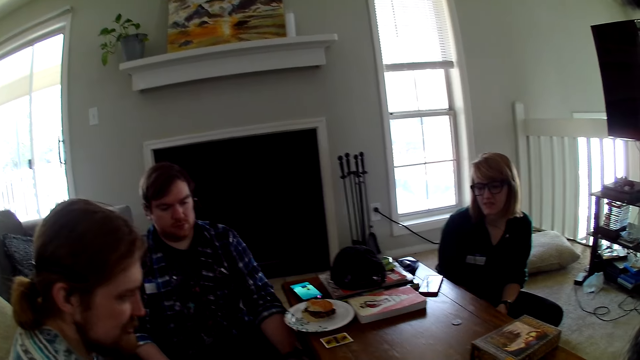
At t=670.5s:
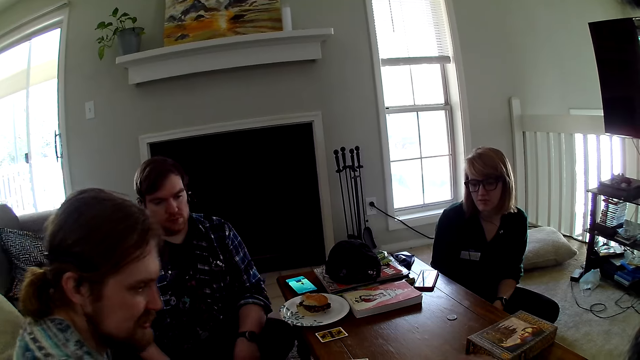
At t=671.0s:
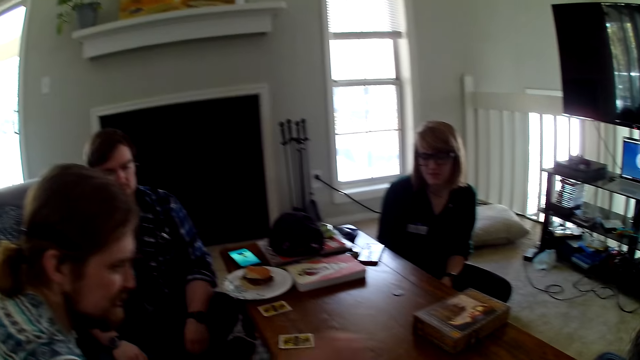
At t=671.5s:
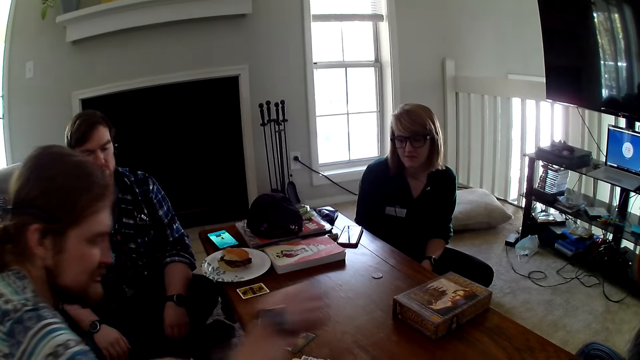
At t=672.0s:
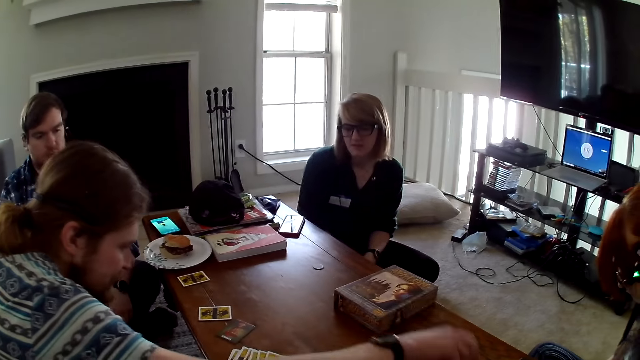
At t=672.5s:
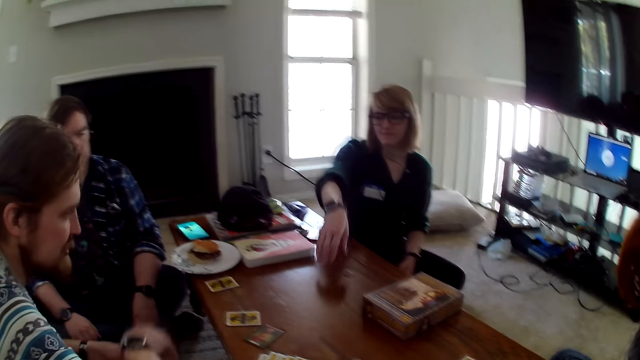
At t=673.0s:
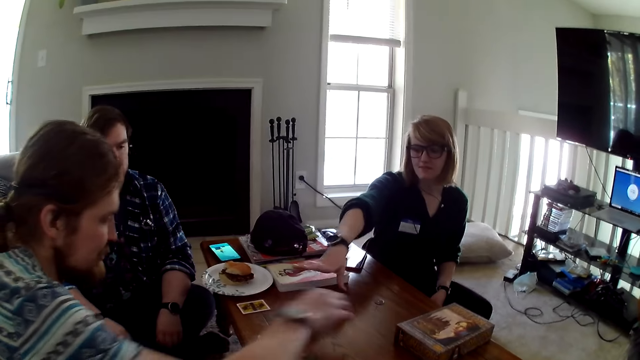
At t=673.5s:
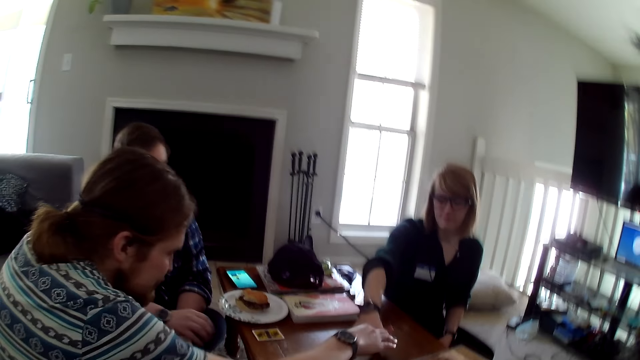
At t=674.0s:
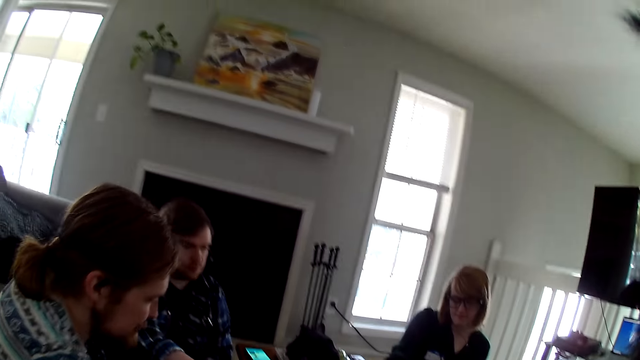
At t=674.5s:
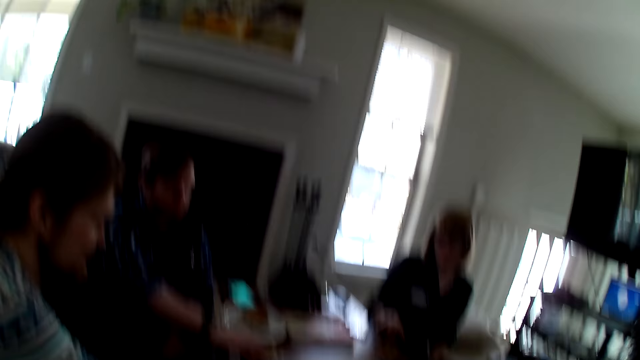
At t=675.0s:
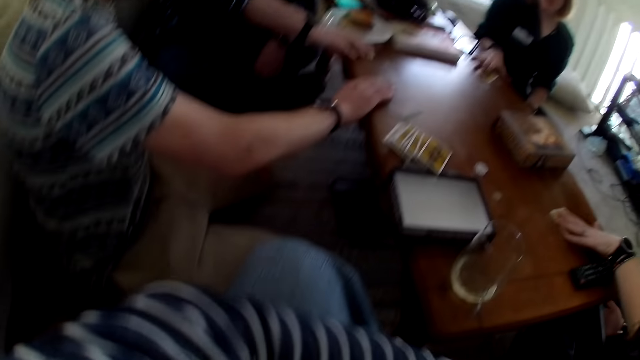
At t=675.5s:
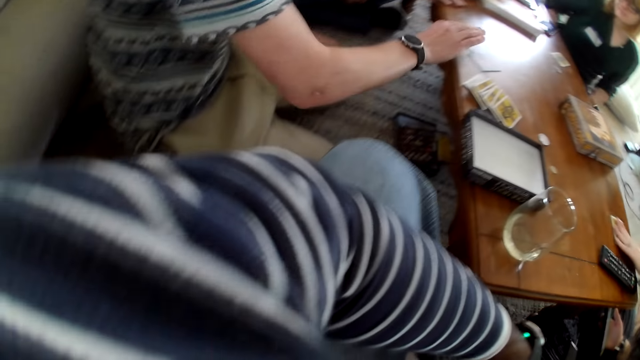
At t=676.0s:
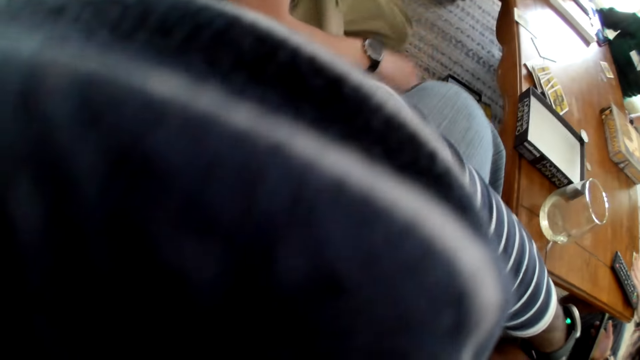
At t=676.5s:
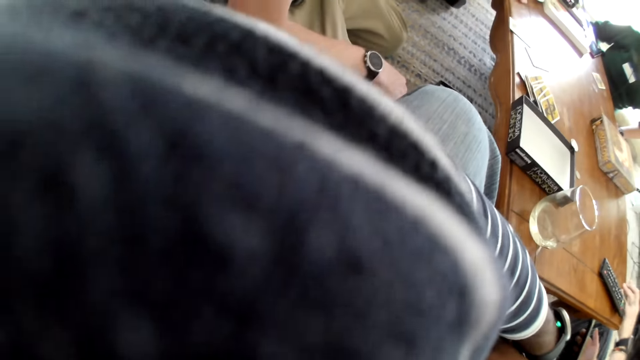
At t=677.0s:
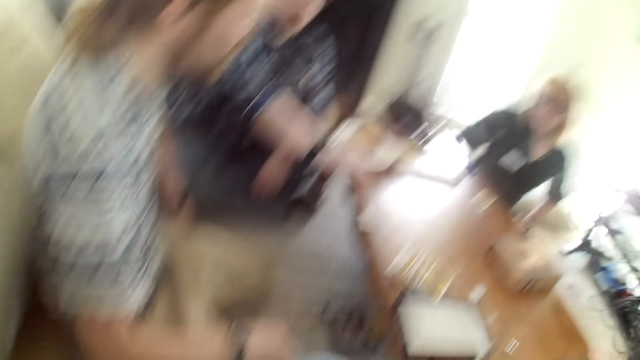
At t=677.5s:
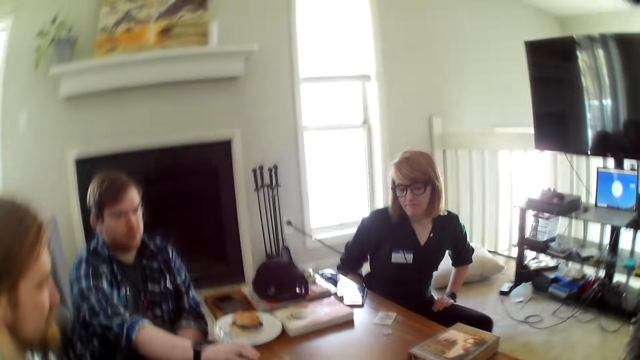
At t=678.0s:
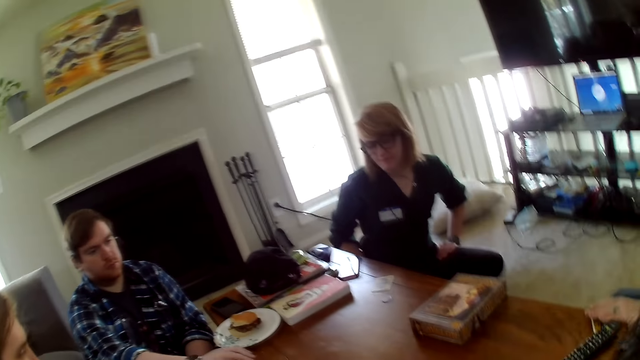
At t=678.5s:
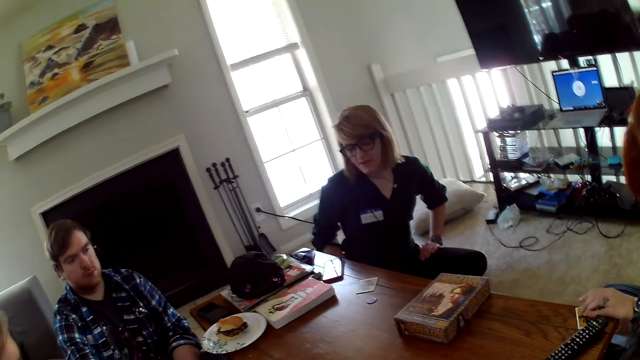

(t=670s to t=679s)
A man puts the cards on the table. The camera wearer looks around the house.

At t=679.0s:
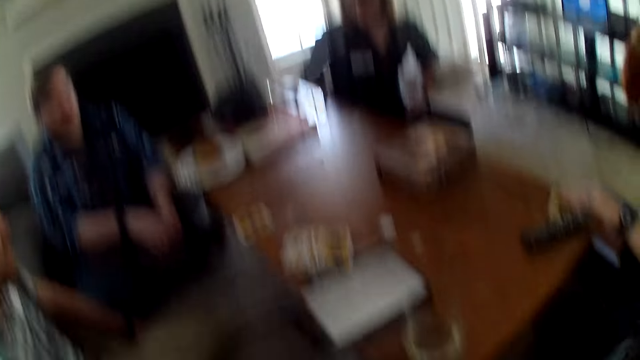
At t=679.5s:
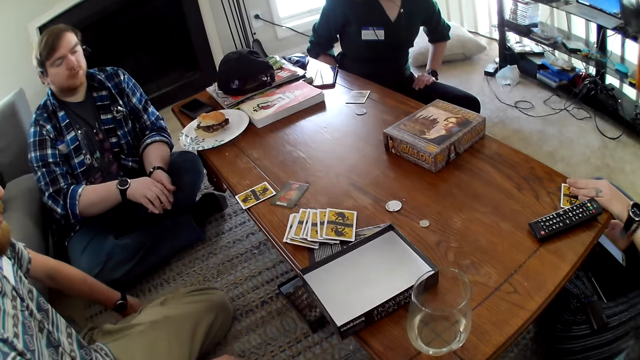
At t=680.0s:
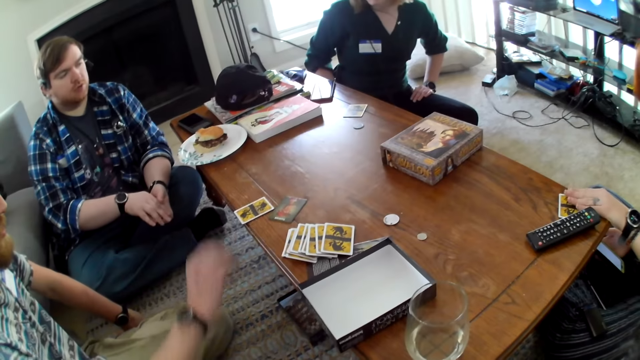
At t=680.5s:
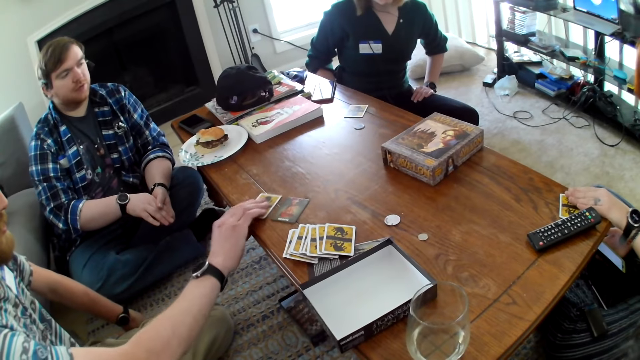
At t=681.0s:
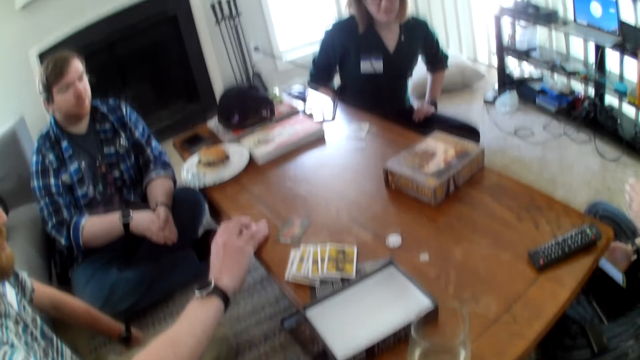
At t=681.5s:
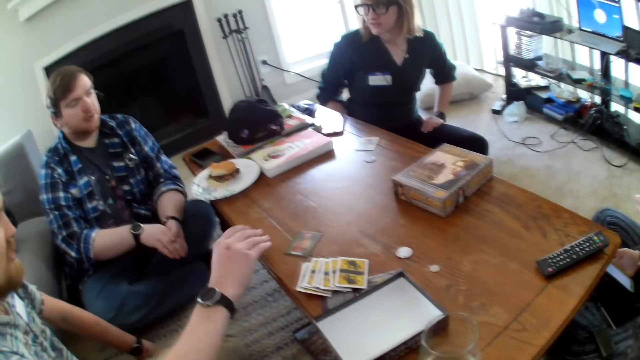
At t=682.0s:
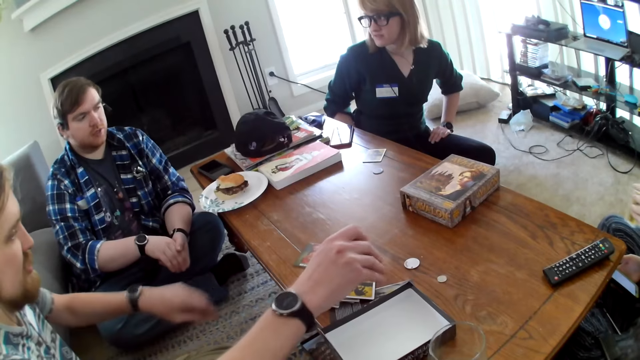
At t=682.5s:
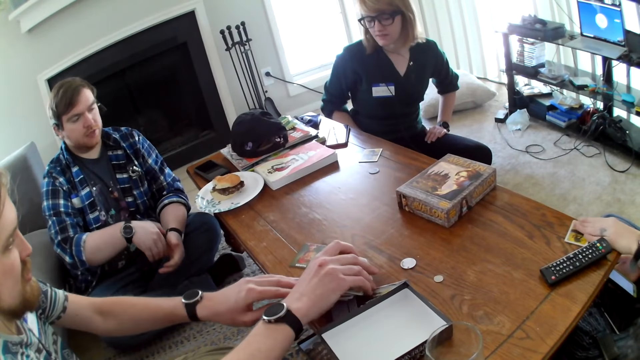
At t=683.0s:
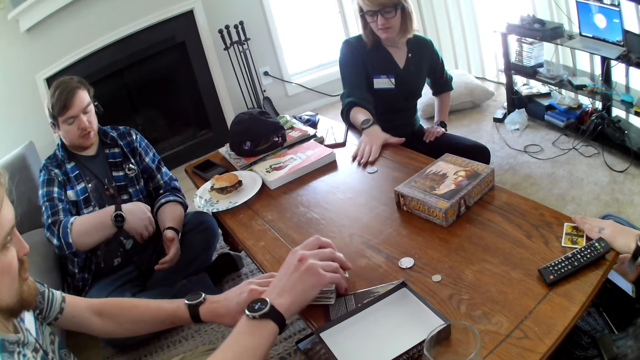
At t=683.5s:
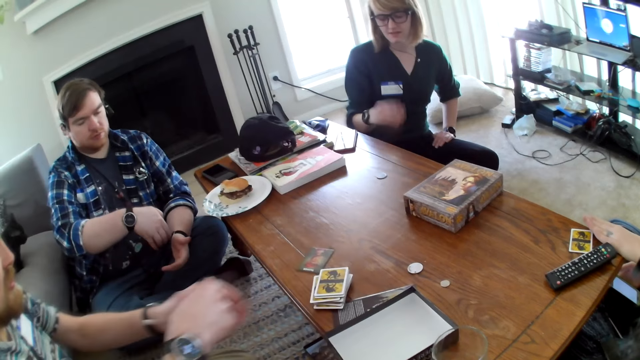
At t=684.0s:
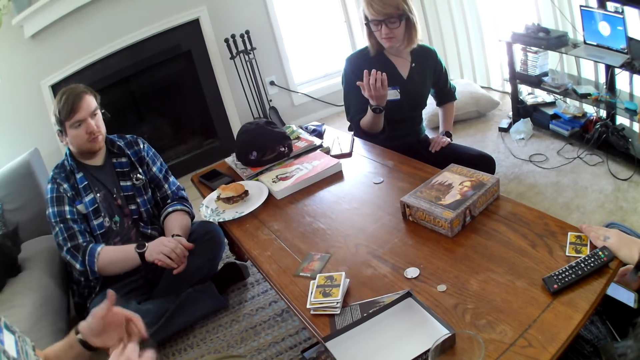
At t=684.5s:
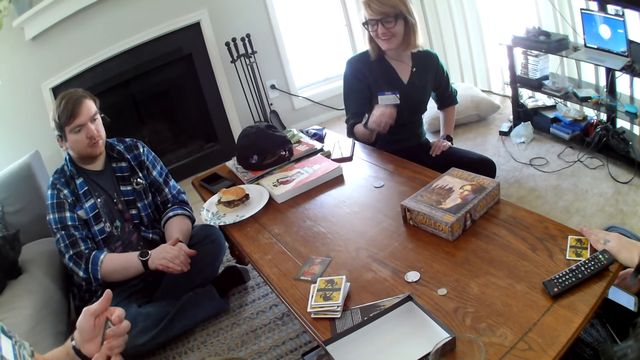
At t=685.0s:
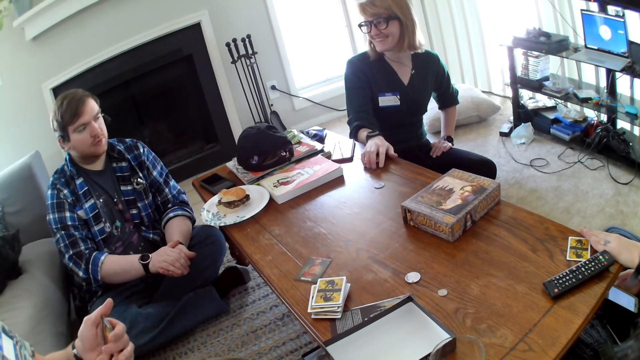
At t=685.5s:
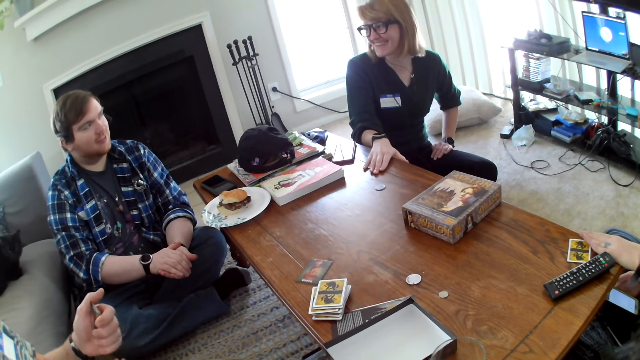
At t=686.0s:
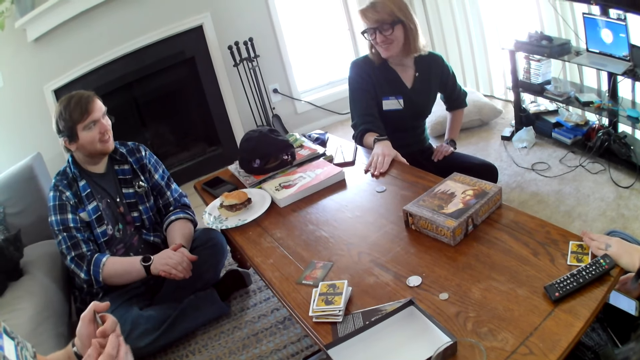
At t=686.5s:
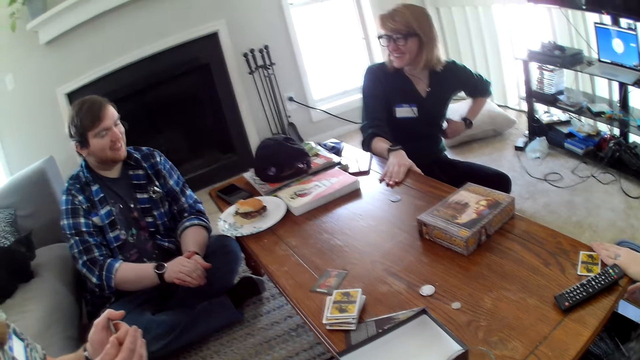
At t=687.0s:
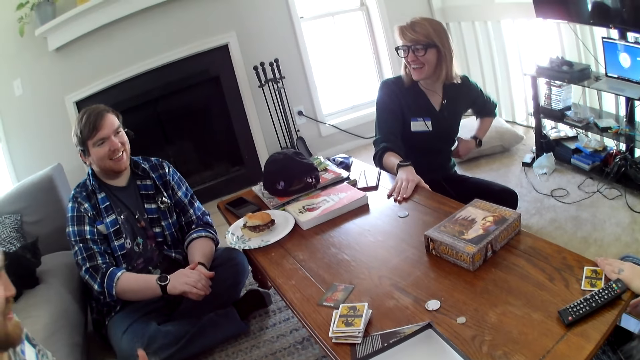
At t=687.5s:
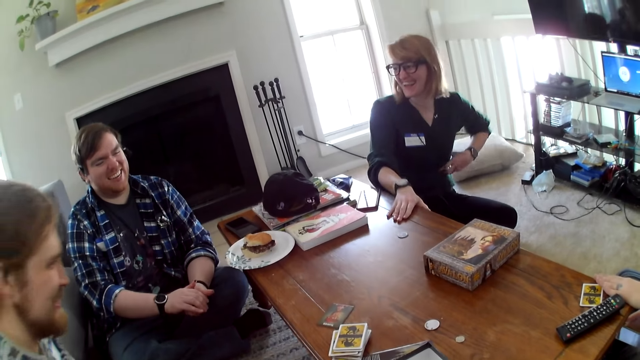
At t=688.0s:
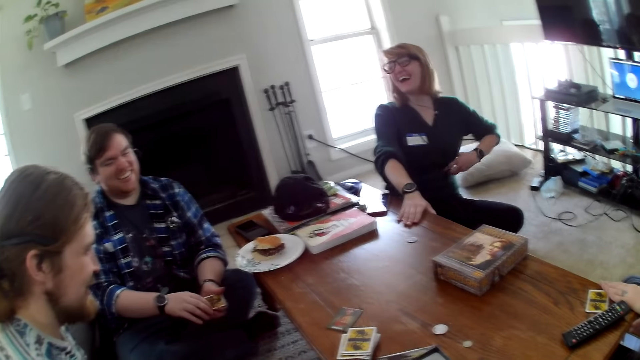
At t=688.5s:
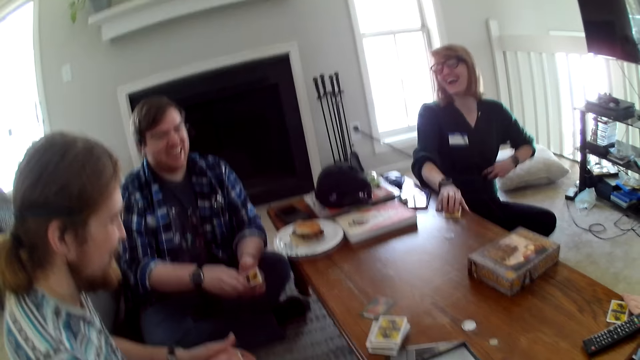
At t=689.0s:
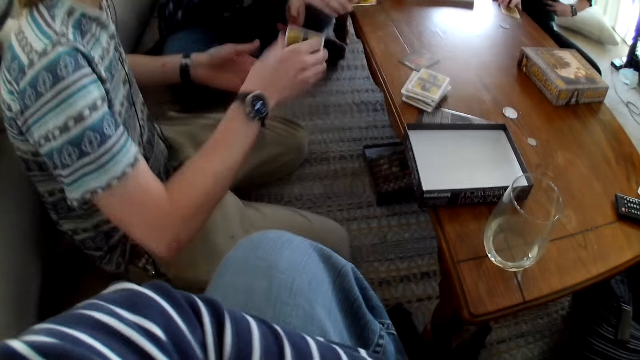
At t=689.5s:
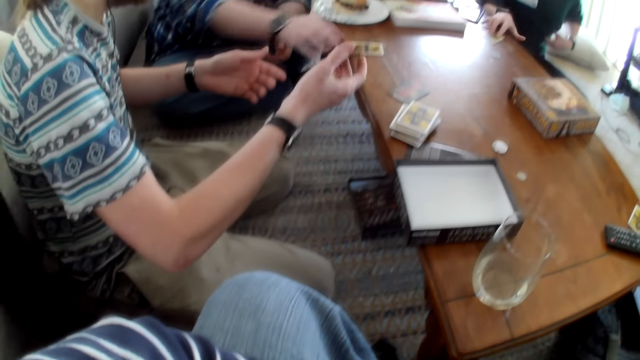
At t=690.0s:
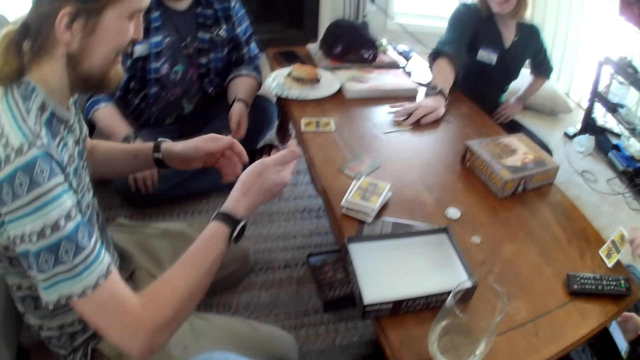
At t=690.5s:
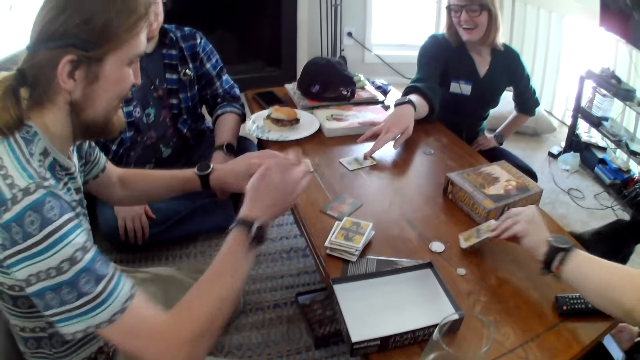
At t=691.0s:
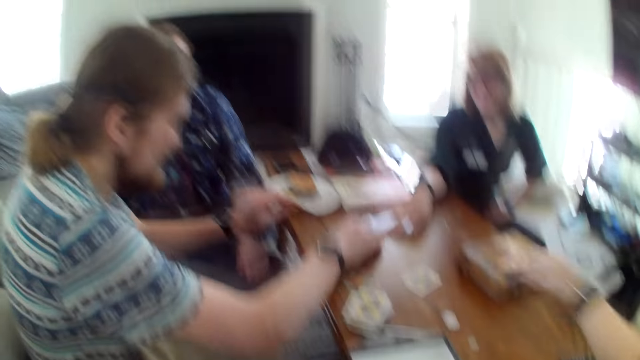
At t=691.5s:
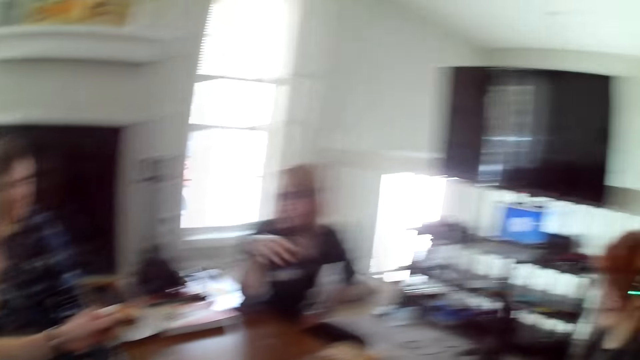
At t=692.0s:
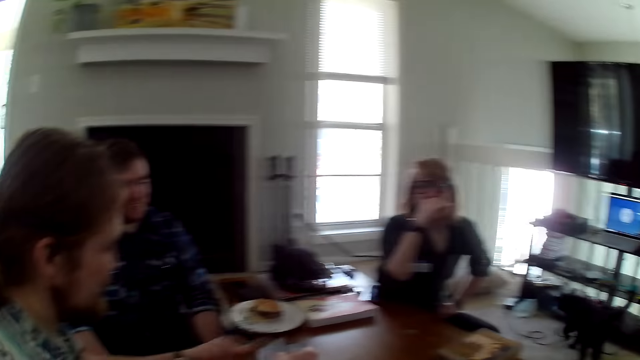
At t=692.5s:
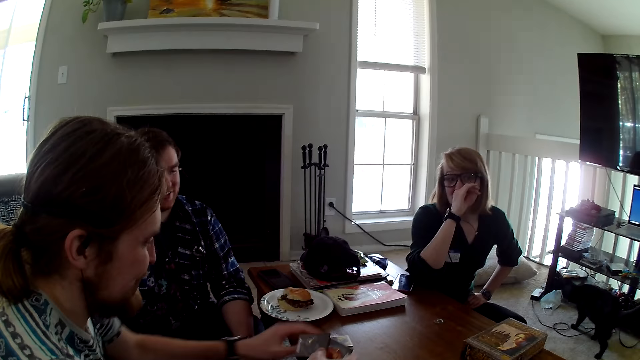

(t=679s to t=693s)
A man picks the card from the table. Another man converses with a woman. Another woman picks the card from the table and looks at the card. The first woman converses with the other man. Another man places the card on the table. Another woman places the card on the table. The camera wearer looks at the table.
